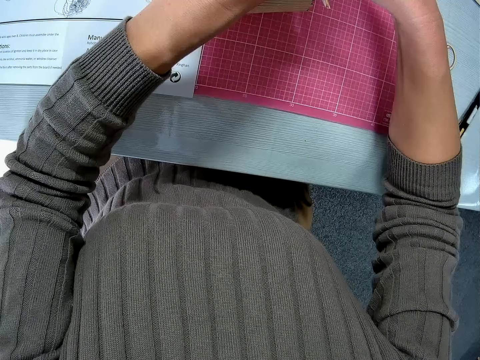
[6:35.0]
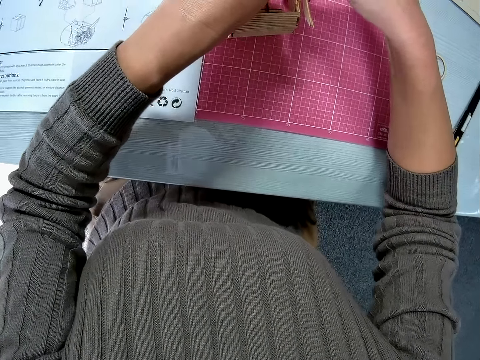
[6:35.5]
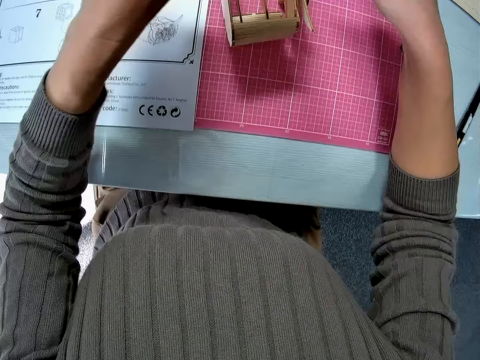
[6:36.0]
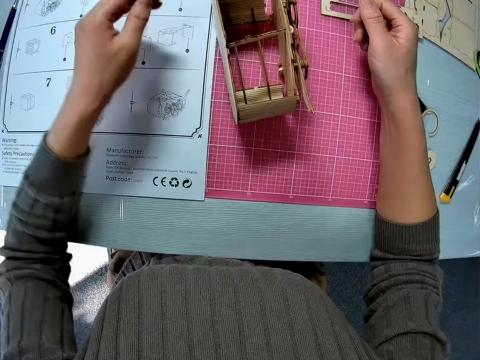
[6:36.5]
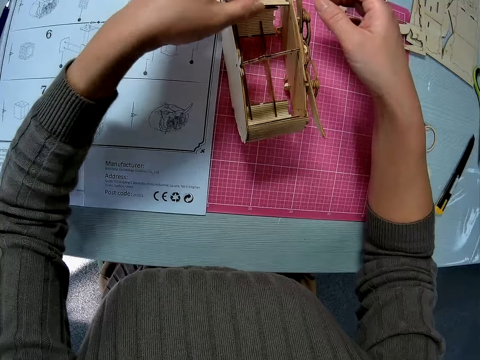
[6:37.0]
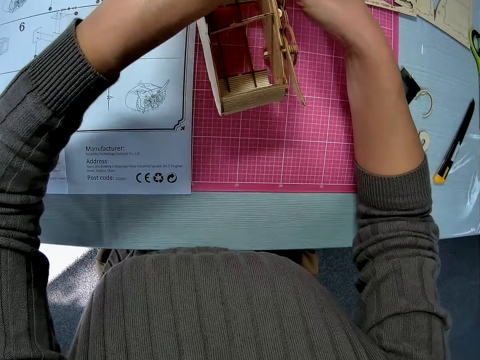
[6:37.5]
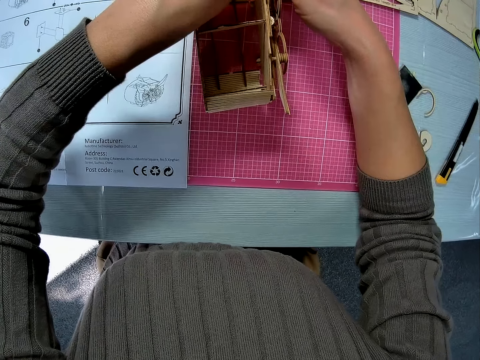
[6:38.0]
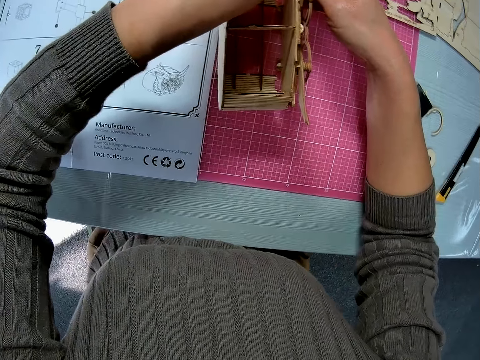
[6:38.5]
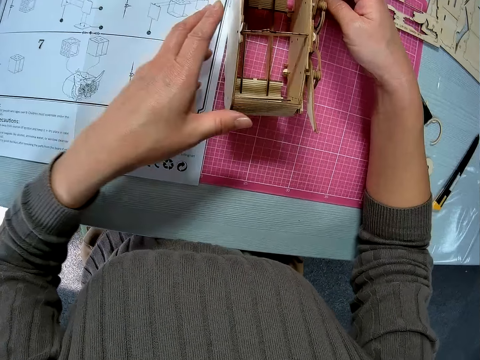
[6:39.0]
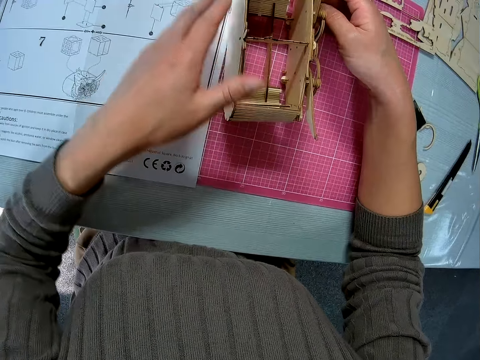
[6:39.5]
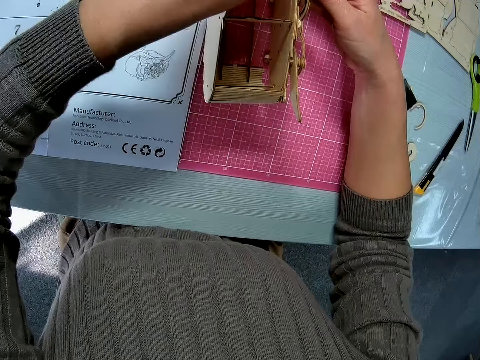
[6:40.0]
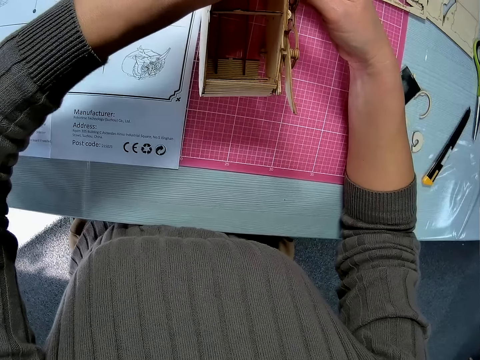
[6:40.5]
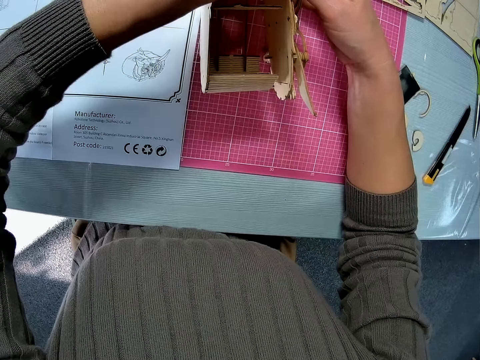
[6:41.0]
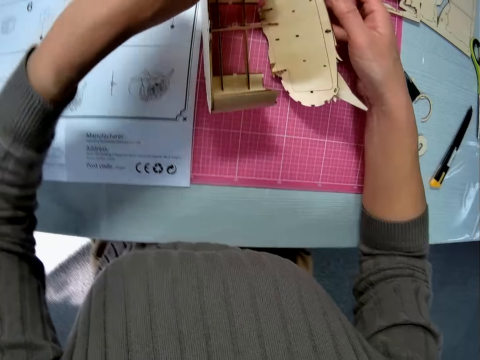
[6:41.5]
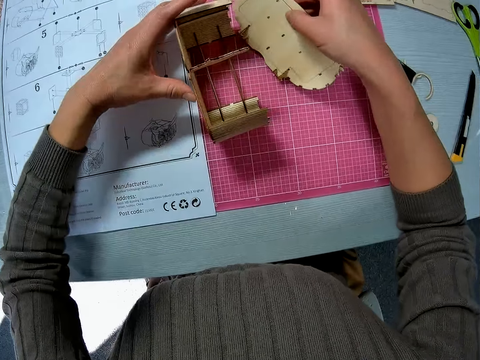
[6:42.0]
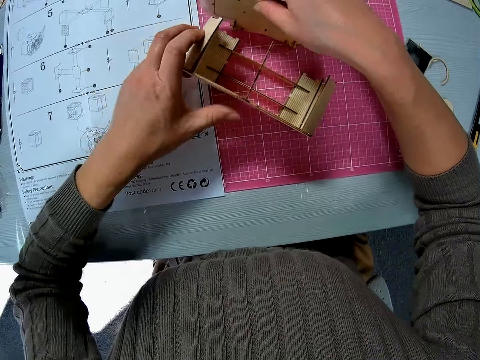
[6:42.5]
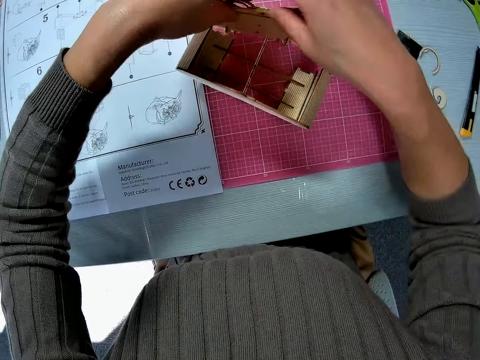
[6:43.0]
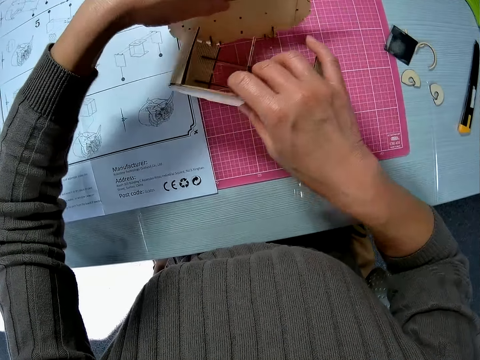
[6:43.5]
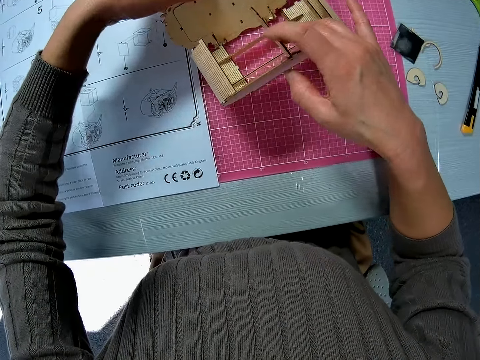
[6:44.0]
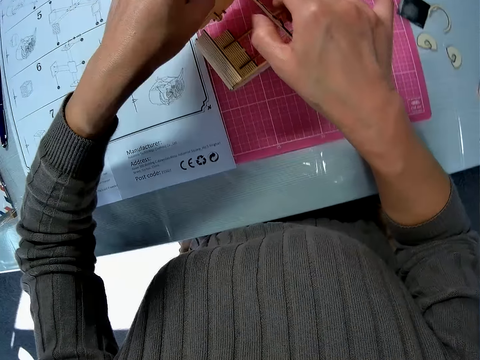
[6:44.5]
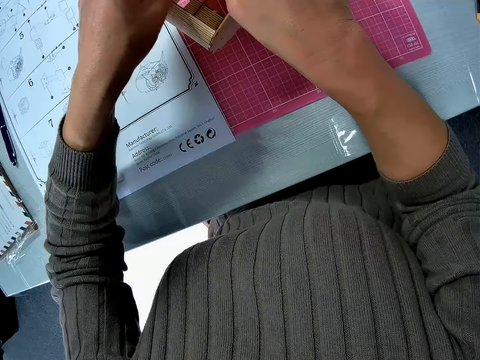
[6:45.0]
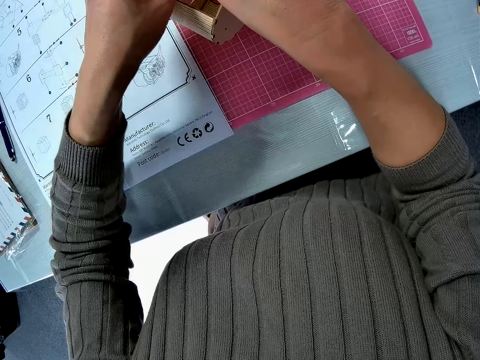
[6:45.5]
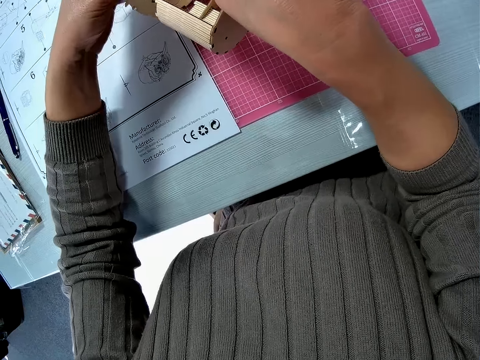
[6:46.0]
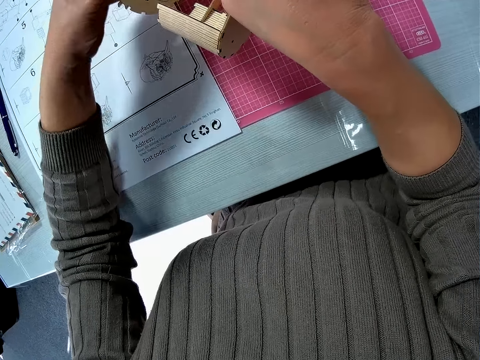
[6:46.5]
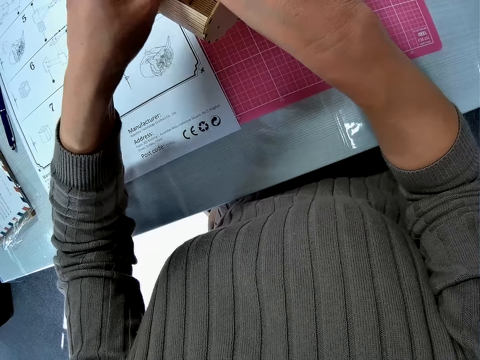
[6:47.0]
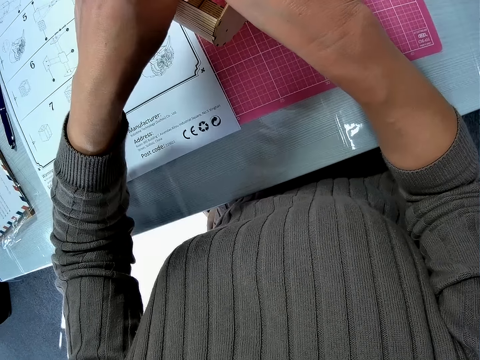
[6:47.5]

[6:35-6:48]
The camera wearer removes the hands from the wooden craft of something. They hold the wooden craft of something. They stare at the wooden craft of something. They separate the wooden crafts of something. They turn the wooden crafts on the cutting mat. They fix the wooden crafts together.

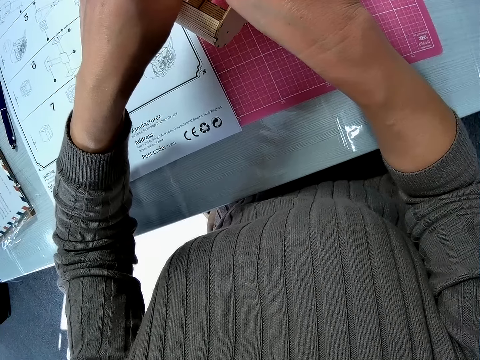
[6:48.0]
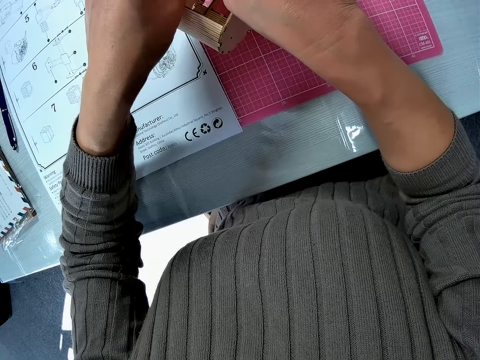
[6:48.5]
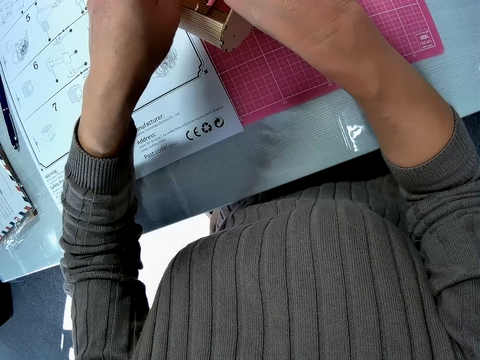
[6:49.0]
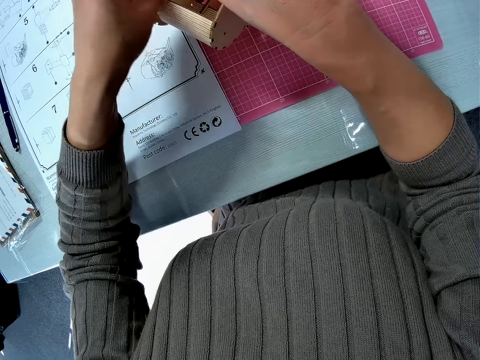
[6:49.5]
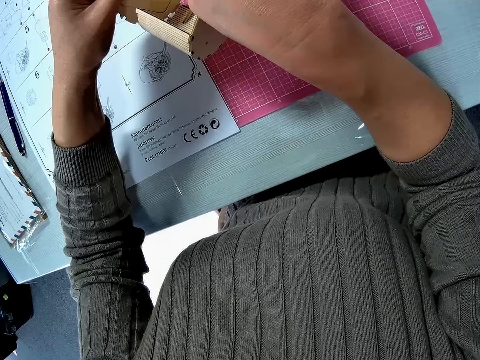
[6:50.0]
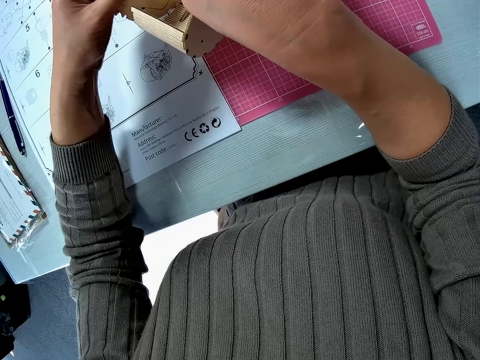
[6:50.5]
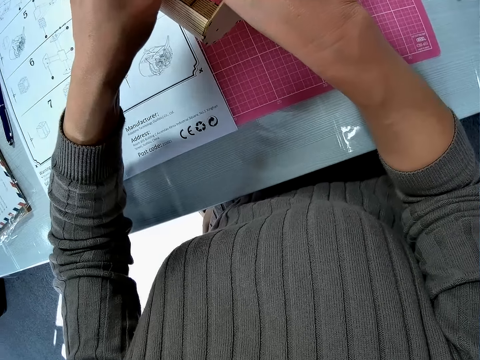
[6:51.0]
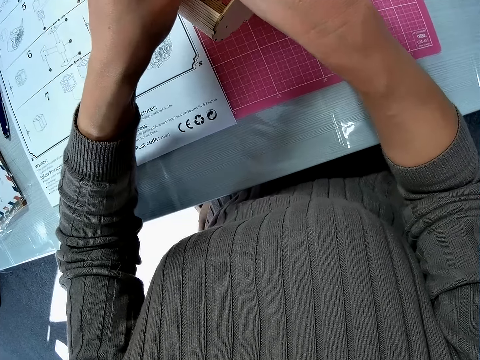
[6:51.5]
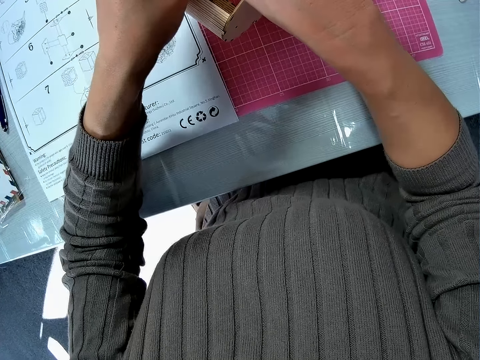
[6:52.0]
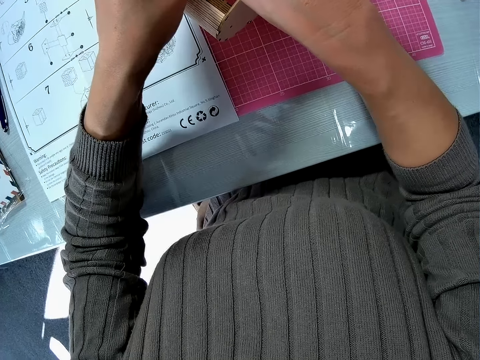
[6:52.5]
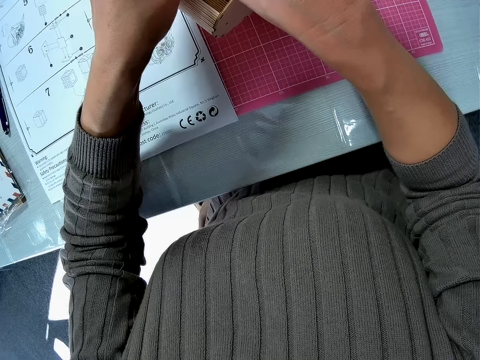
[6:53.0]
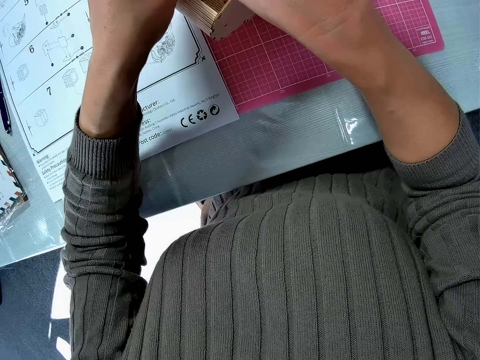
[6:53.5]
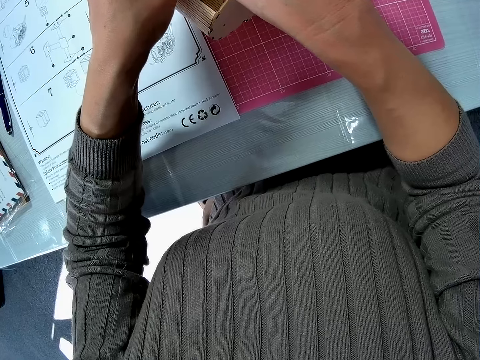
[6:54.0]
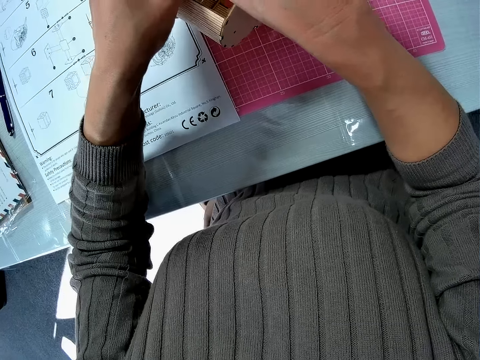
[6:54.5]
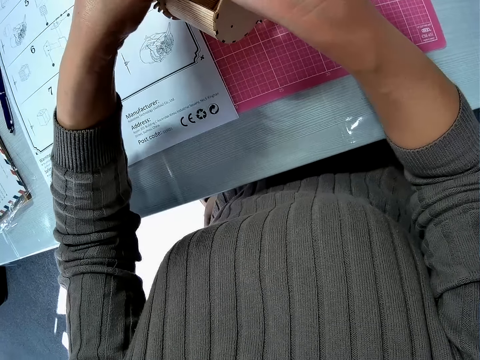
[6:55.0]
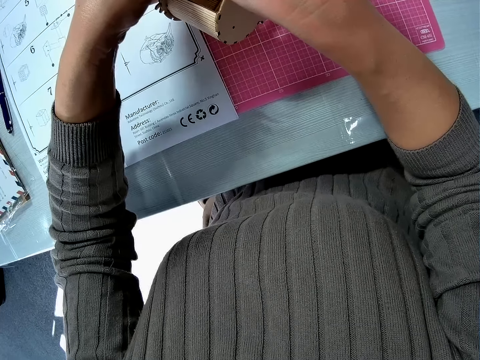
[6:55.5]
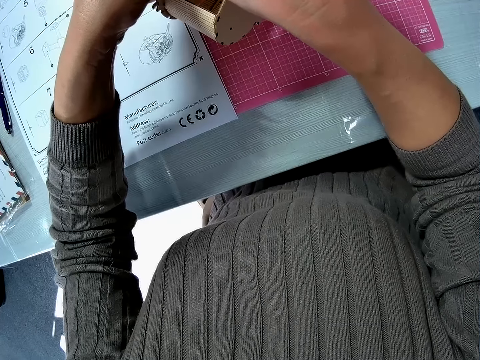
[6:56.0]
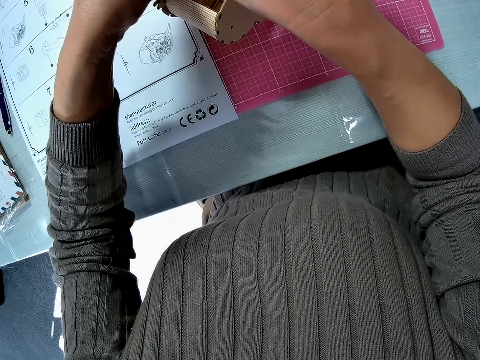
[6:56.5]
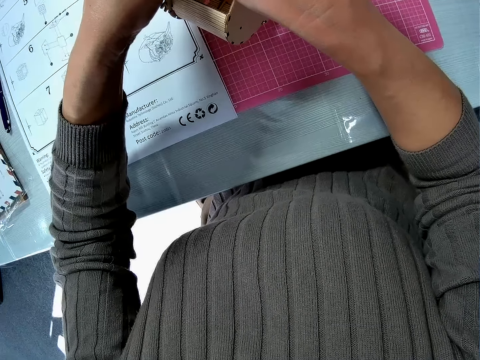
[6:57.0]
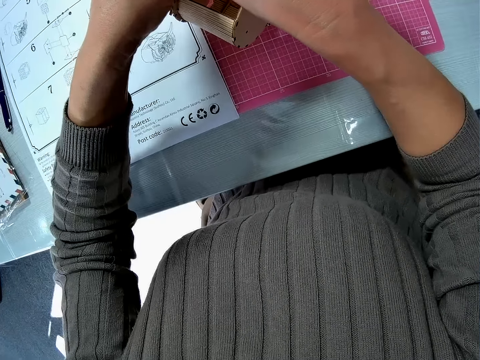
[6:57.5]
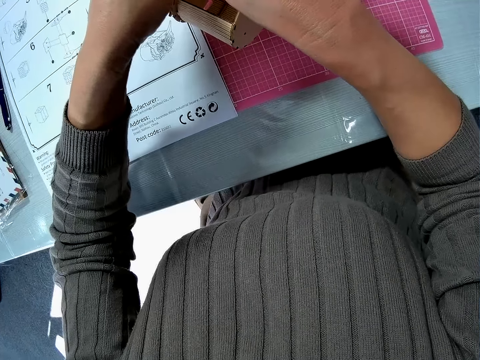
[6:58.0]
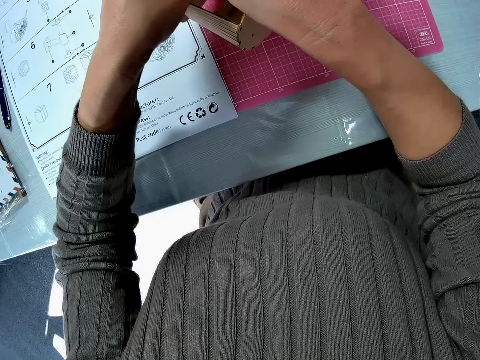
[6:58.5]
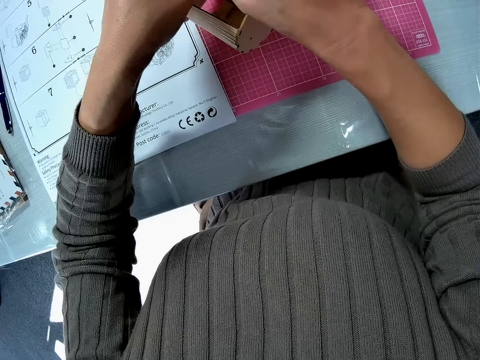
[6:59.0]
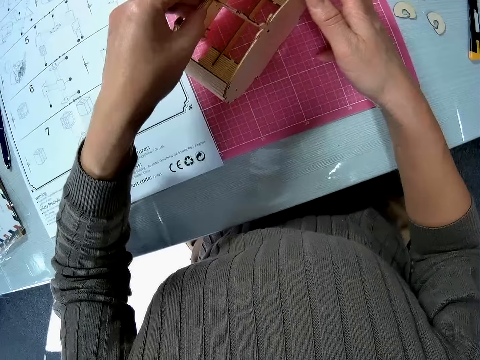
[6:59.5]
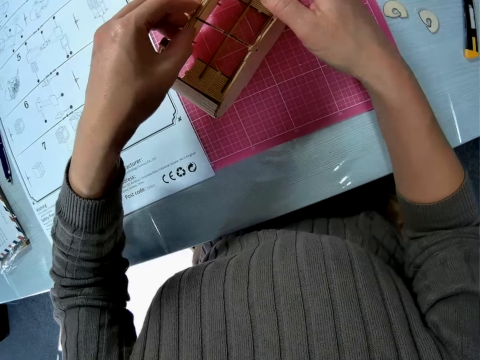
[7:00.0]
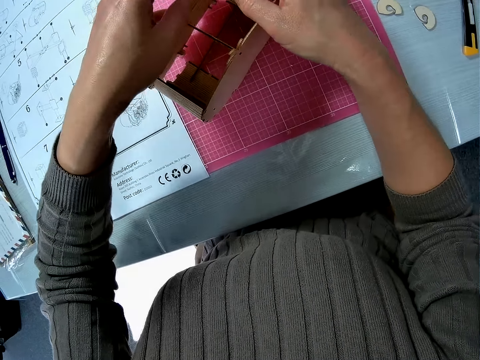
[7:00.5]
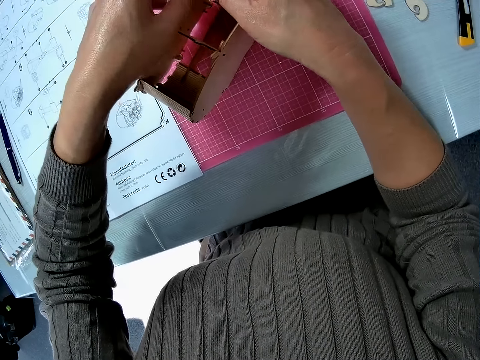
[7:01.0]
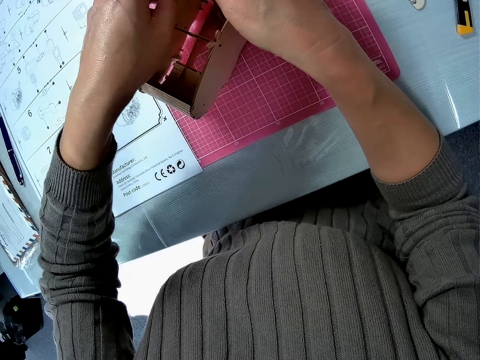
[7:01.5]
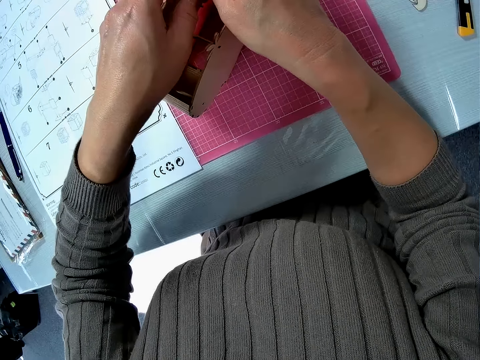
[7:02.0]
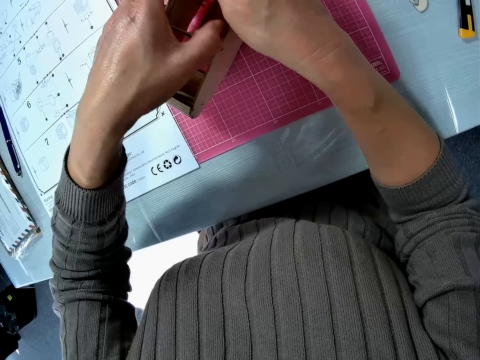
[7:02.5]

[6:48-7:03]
The camera wearer separates the wooden crafts. They fix the wooden crafts together.
